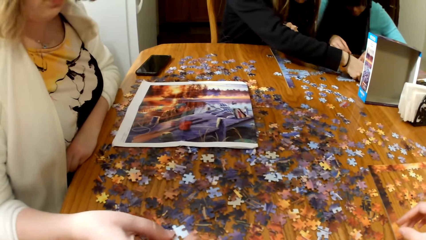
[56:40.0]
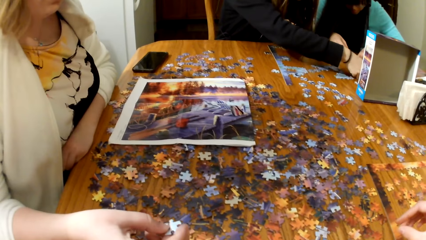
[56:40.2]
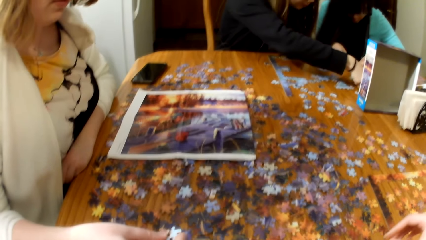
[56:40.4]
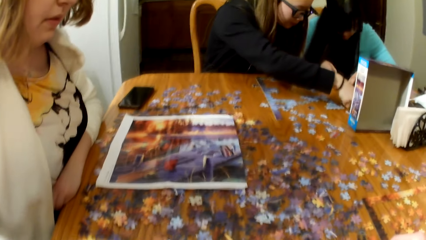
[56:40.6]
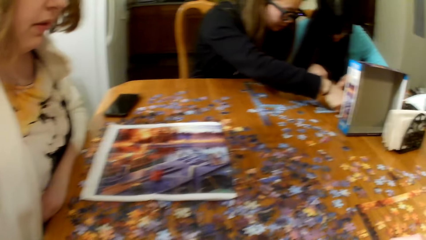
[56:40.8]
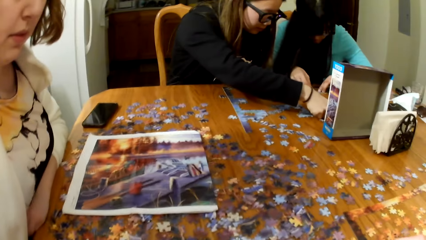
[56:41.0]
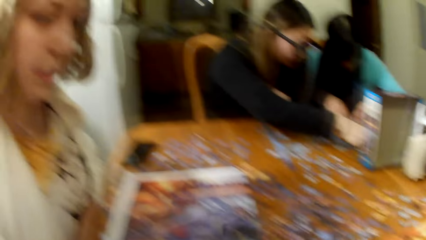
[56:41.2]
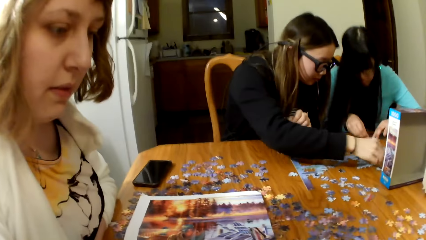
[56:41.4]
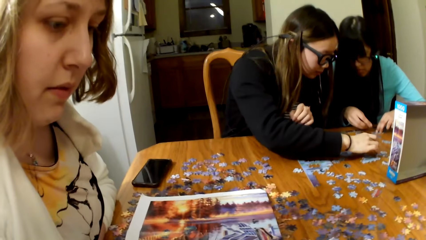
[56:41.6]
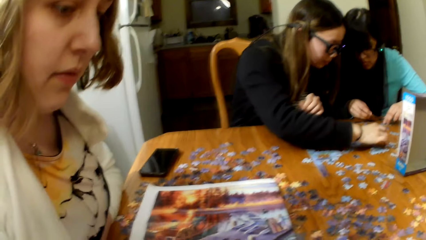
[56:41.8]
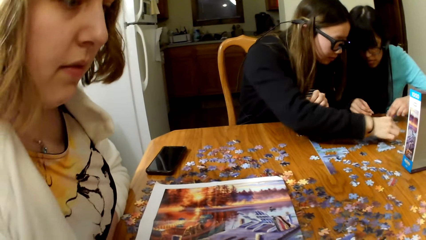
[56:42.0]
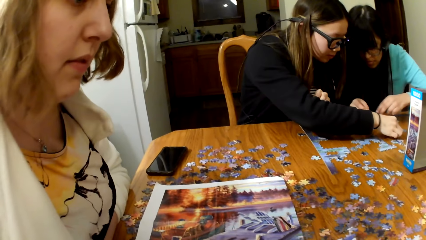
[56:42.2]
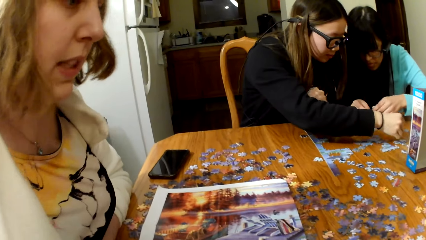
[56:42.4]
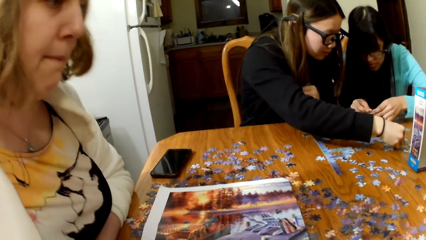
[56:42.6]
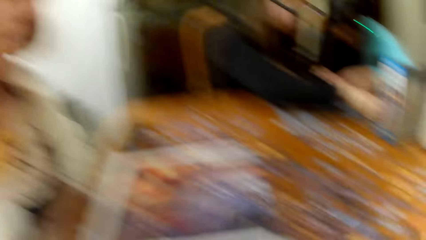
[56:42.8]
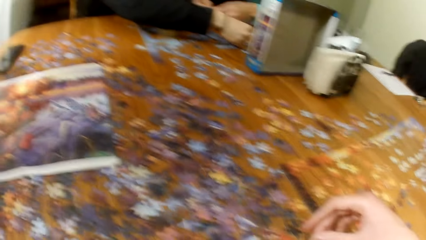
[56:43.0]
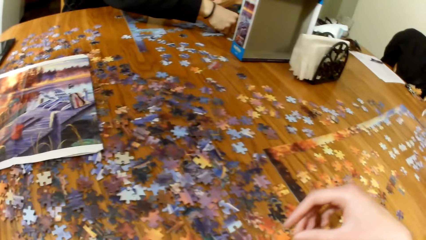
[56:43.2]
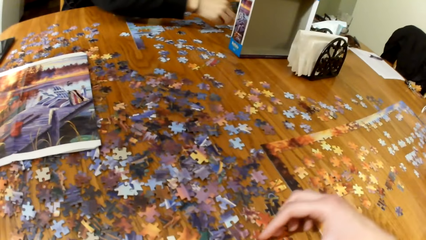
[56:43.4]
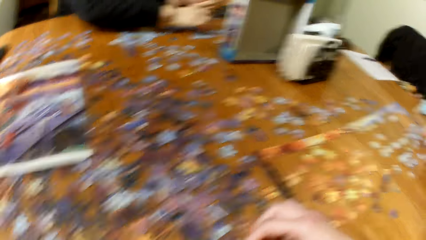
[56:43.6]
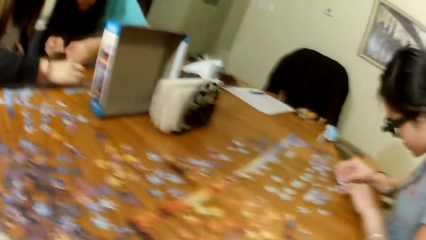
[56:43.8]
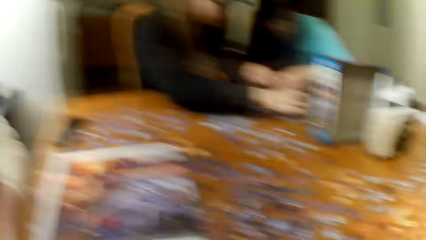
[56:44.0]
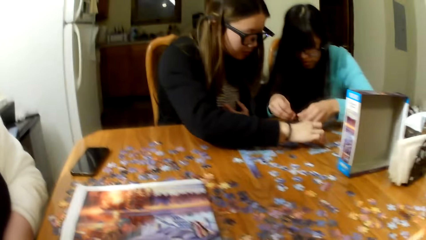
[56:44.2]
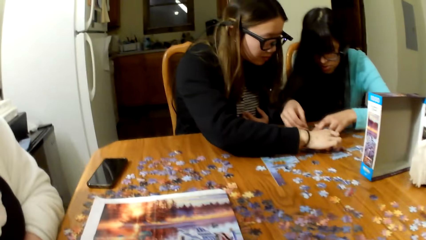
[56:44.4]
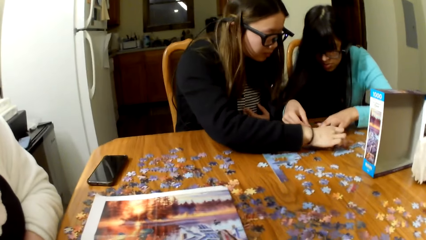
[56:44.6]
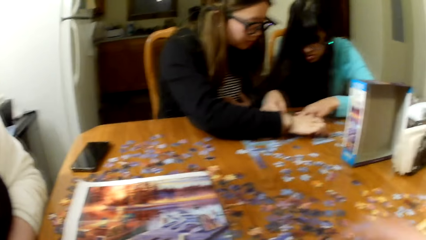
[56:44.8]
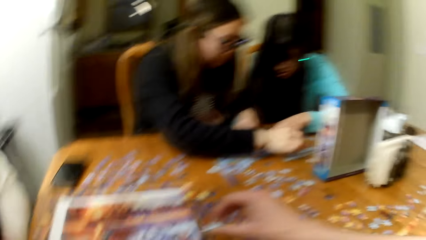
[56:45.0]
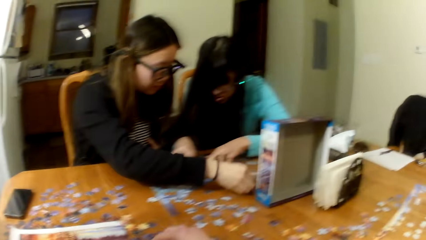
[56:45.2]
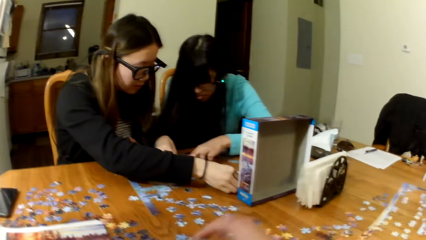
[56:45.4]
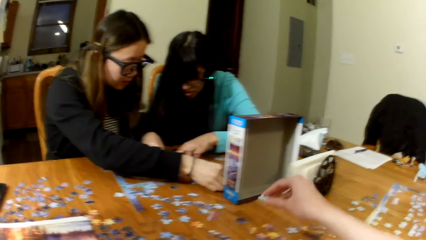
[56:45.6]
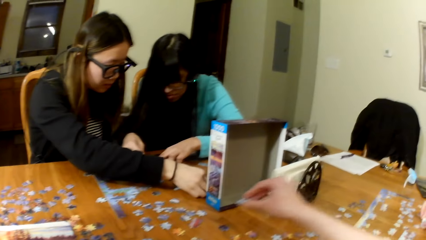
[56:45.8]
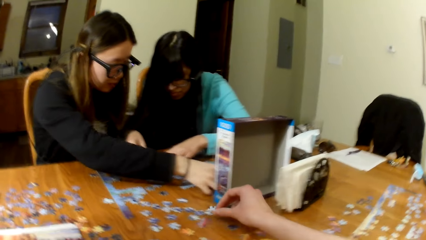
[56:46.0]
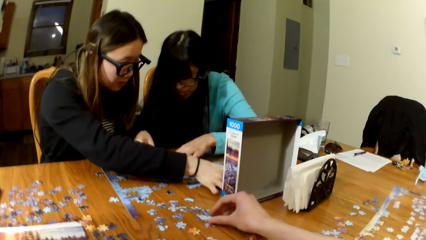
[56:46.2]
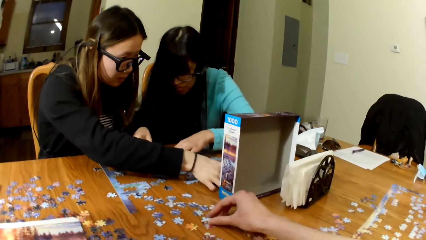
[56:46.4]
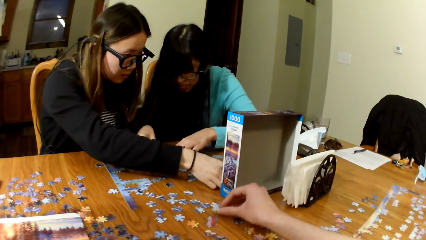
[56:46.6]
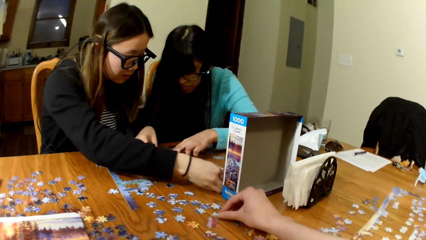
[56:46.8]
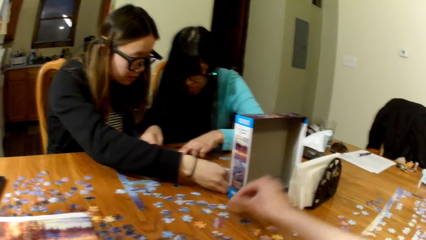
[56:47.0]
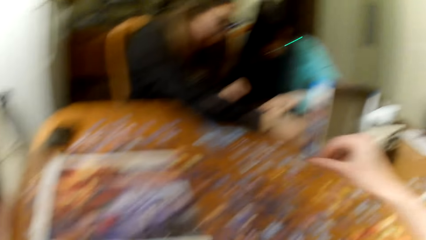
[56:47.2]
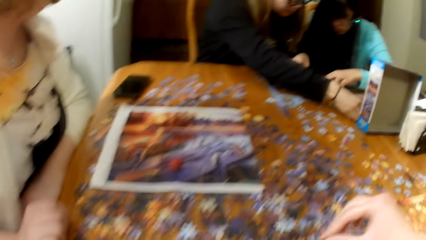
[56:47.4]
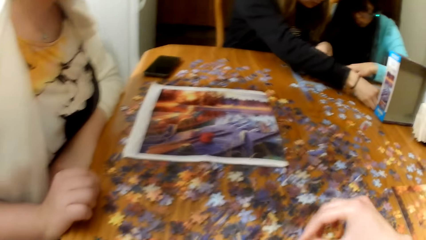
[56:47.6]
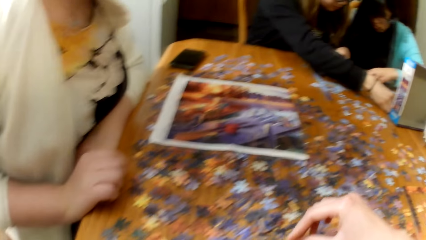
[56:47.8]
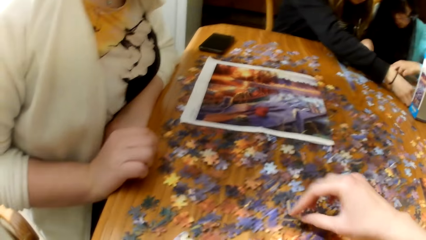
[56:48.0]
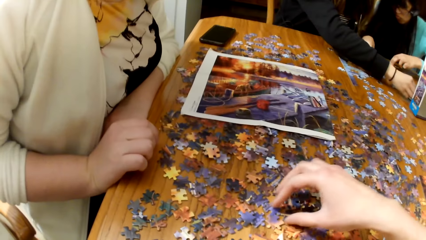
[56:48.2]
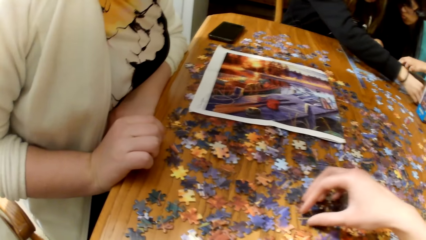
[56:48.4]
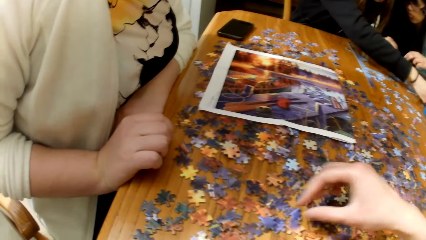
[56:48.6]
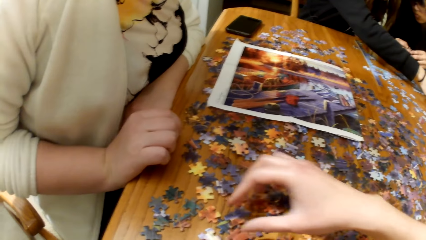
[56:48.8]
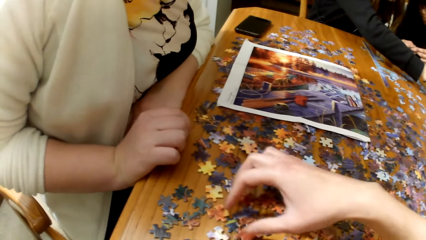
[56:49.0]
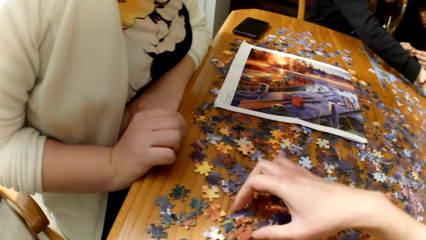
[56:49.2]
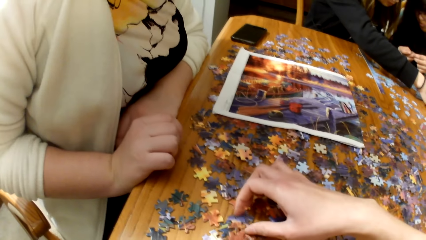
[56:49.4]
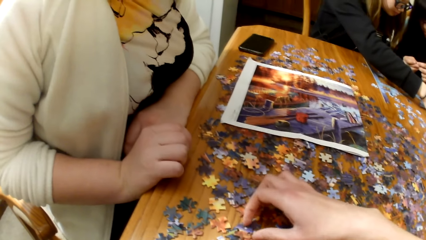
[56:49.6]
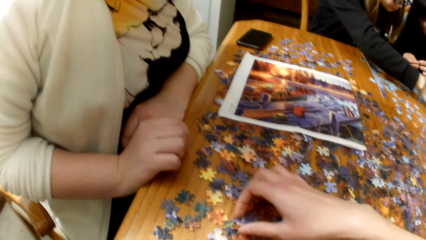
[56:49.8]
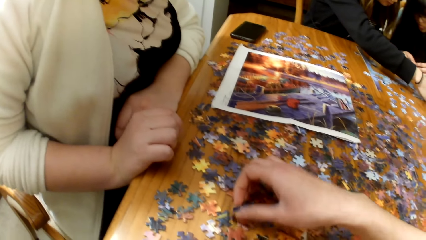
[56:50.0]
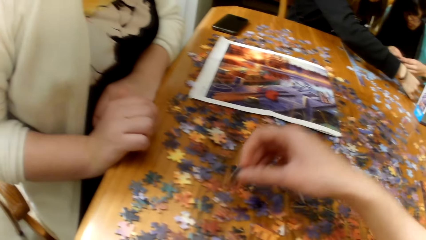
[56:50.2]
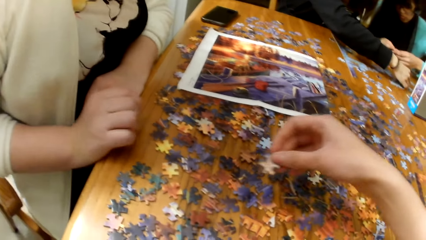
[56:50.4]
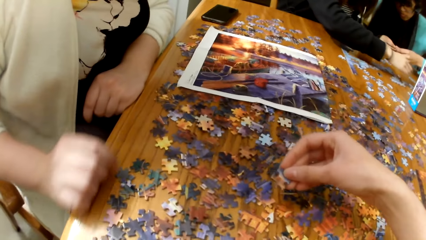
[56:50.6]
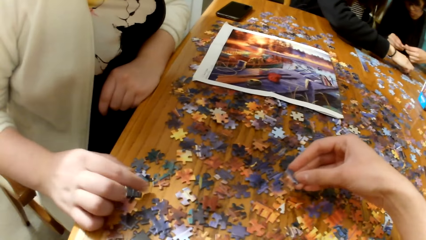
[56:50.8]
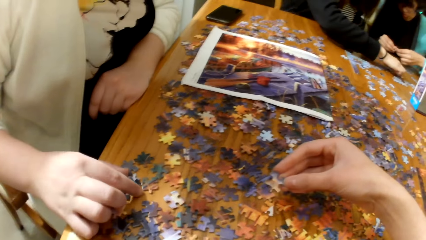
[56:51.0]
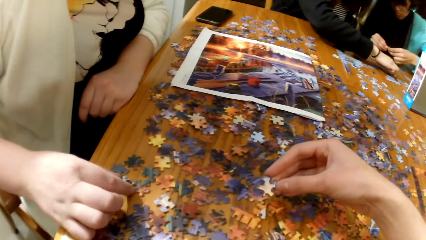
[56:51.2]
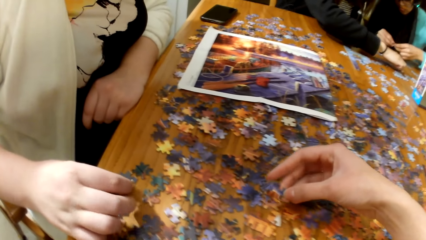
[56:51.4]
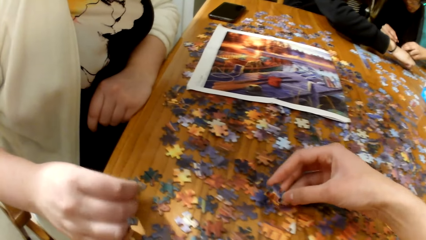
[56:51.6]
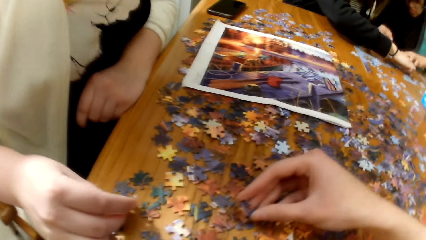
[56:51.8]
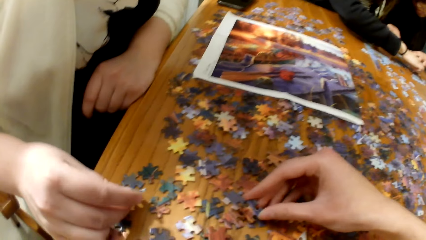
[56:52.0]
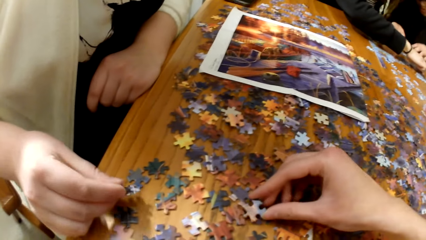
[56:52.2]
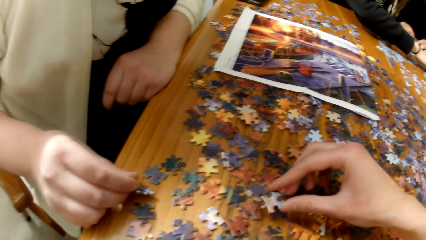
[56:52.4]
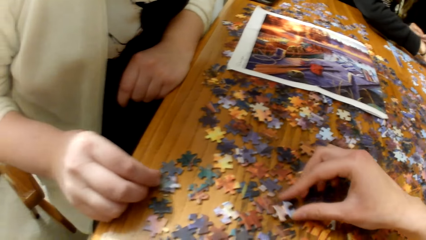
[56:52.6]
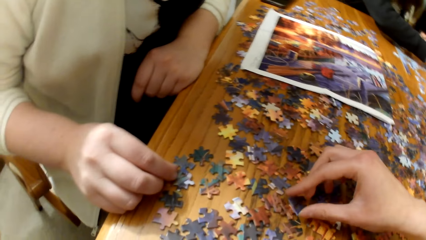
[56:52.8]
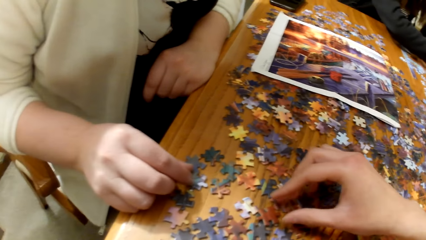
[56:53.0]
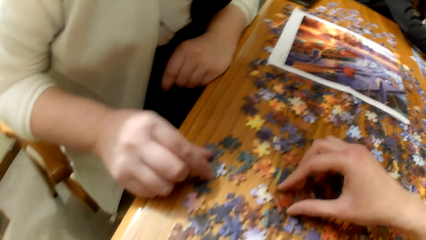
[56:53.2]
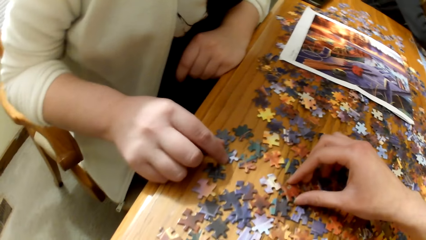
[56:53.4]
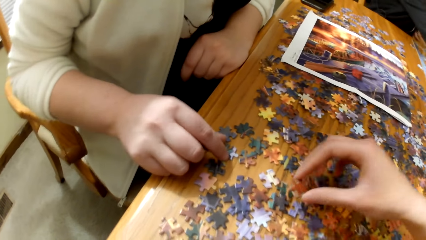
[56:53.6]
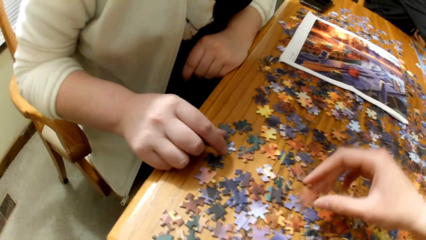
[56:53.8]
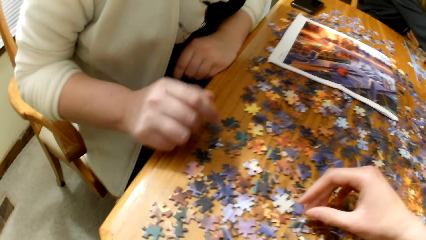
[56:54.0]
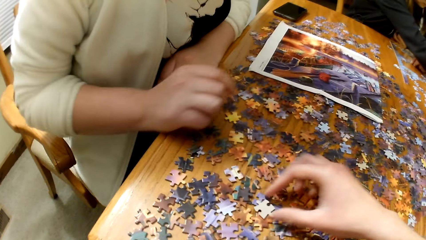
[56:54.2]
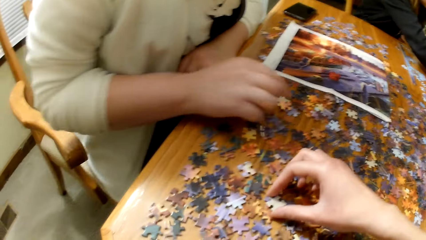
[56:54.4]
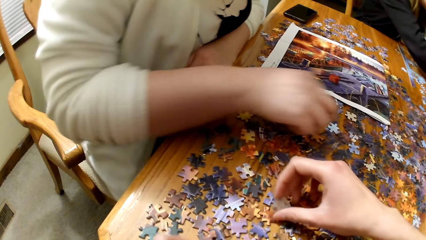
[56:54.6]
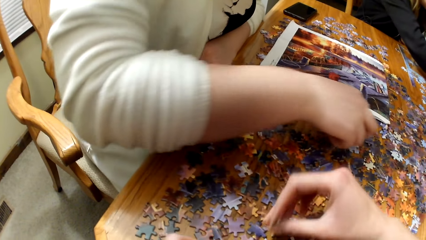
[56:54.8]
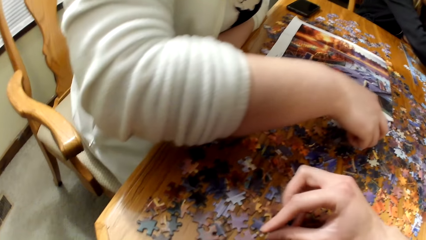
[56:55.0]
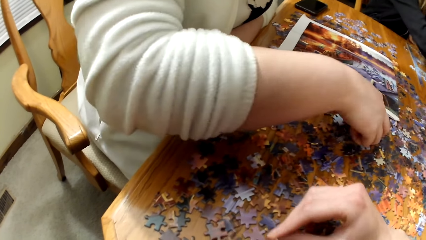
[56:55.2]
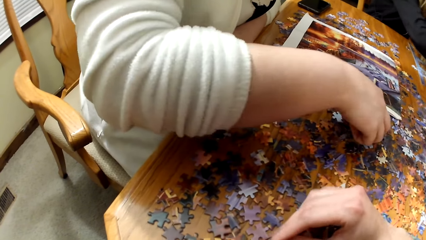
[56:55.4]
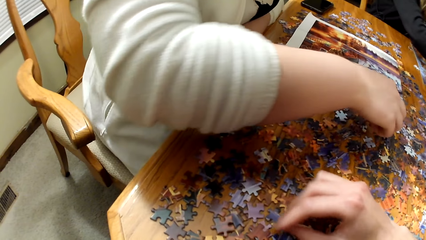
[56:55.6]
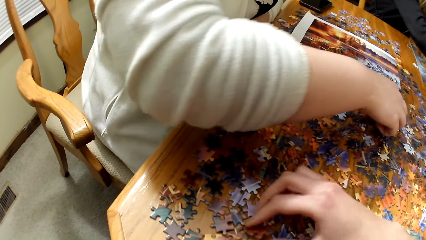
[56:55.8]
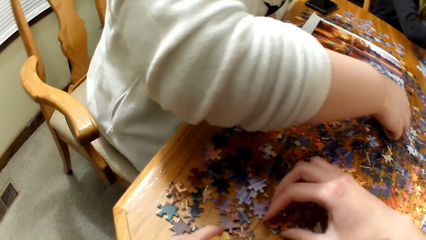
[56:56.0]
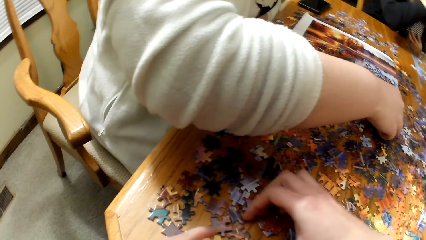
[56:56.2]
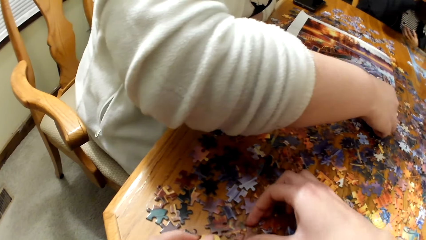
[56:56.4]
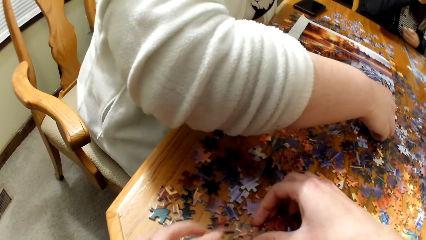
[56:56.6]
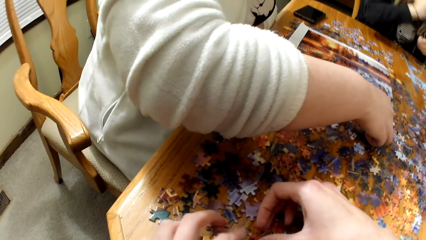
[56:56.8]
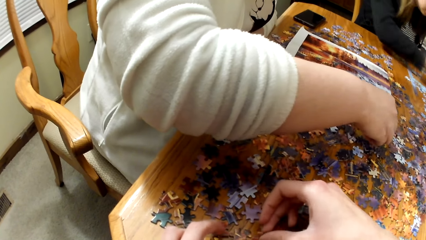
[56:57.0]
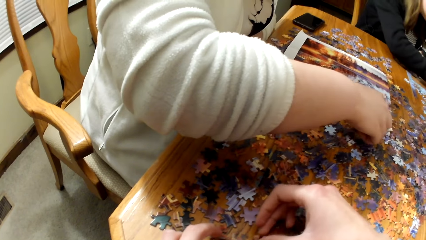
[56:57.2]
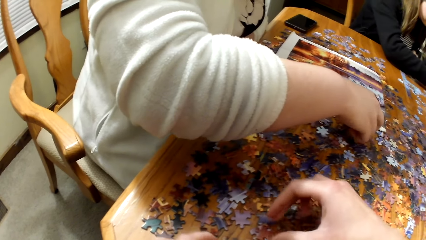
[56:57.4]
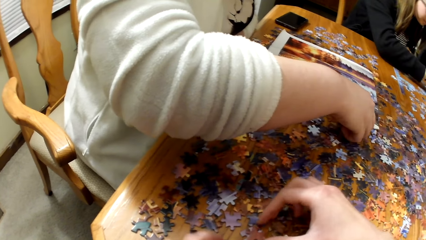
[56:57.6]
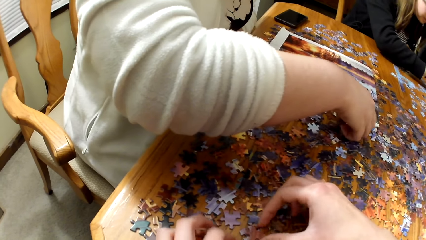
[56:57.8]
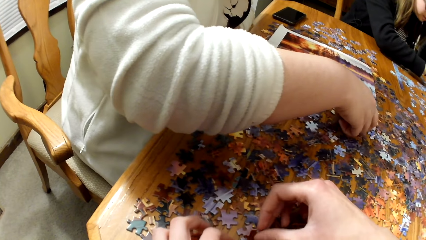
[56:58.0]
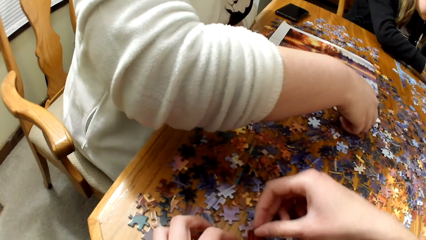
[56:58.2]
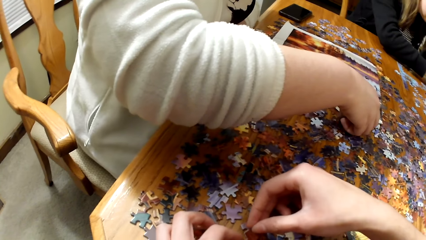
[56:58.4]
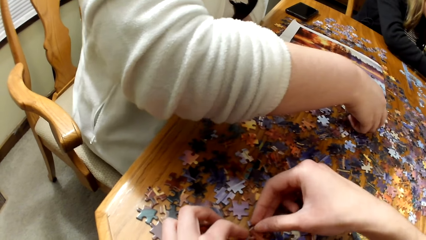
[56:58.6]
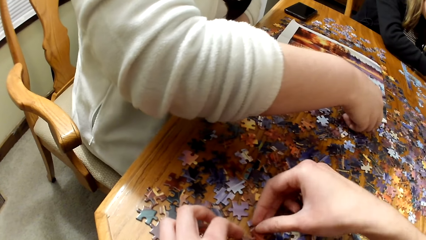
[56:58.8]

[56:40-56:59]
Two ladies play the jigsaw puzzle. The camera wearer plays the jigsaw puzzle. They sort the game pieces. Another lady plays the jigsaw puzzle.
